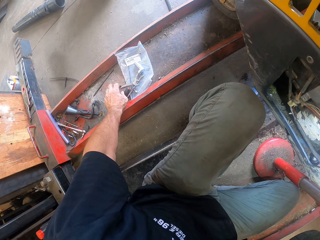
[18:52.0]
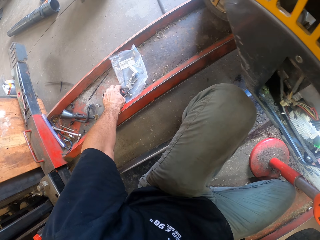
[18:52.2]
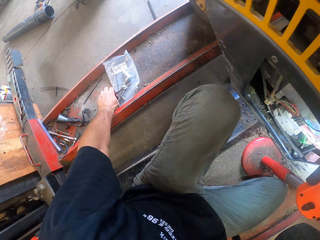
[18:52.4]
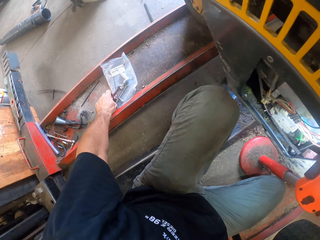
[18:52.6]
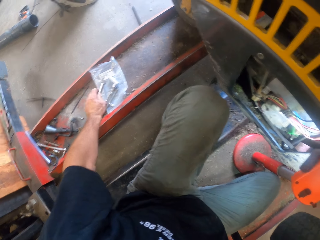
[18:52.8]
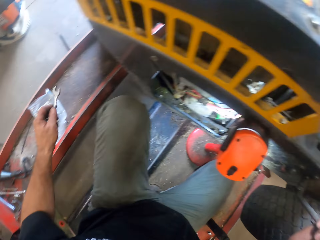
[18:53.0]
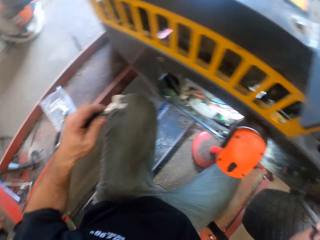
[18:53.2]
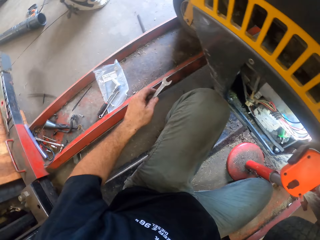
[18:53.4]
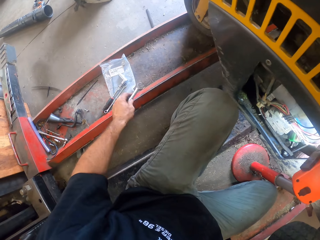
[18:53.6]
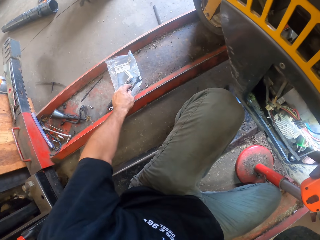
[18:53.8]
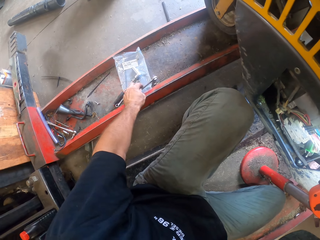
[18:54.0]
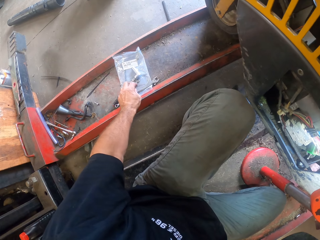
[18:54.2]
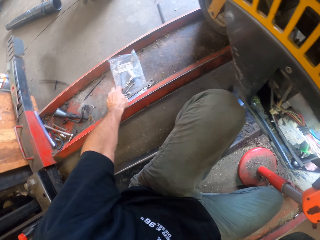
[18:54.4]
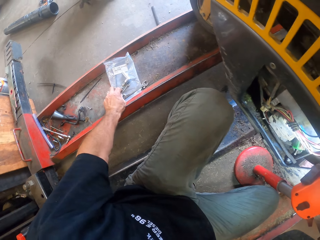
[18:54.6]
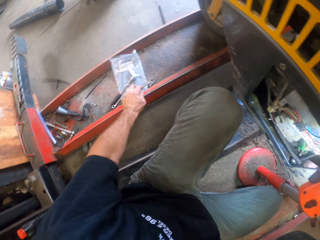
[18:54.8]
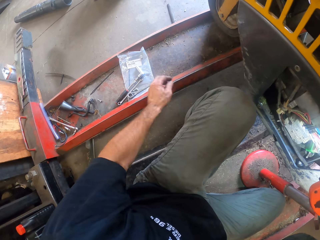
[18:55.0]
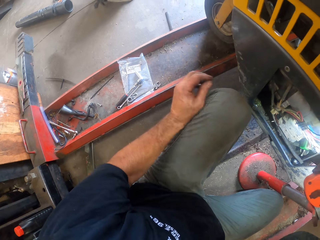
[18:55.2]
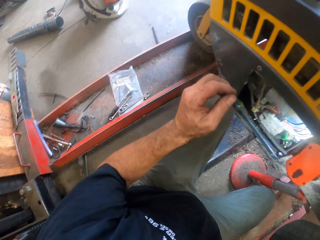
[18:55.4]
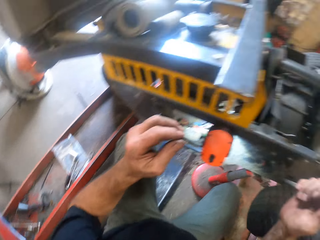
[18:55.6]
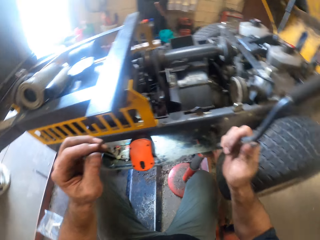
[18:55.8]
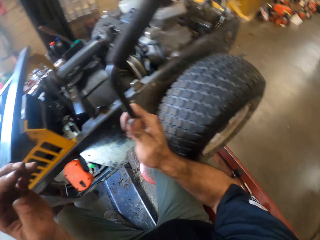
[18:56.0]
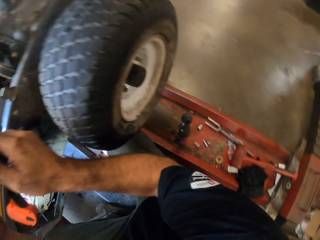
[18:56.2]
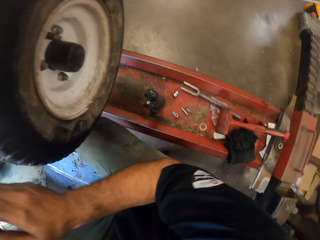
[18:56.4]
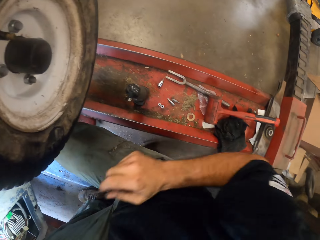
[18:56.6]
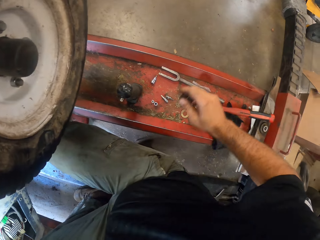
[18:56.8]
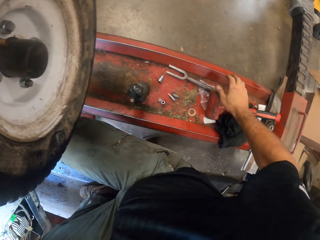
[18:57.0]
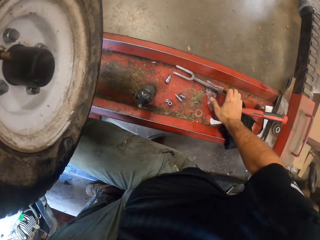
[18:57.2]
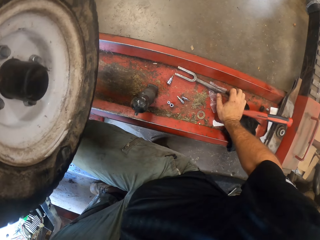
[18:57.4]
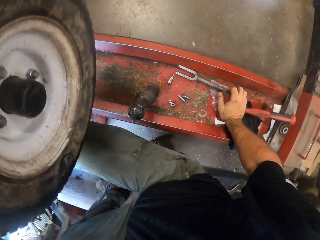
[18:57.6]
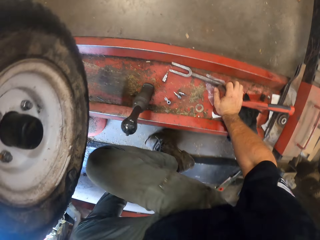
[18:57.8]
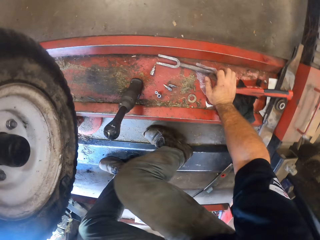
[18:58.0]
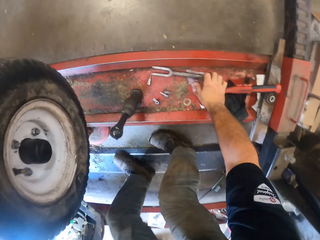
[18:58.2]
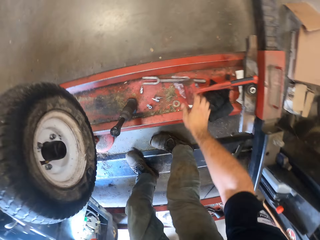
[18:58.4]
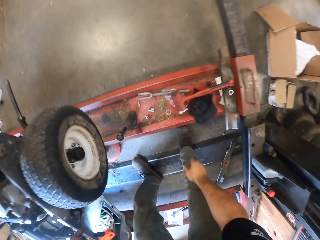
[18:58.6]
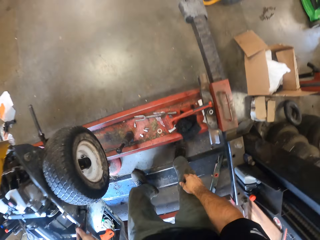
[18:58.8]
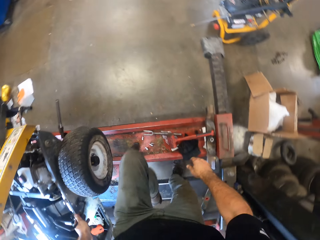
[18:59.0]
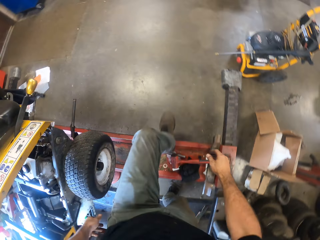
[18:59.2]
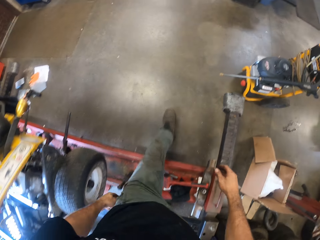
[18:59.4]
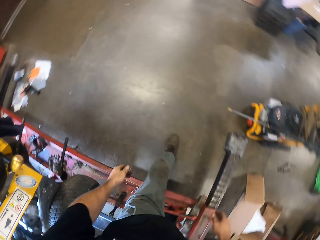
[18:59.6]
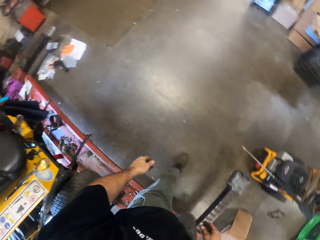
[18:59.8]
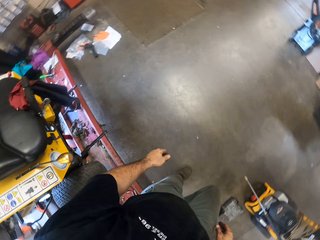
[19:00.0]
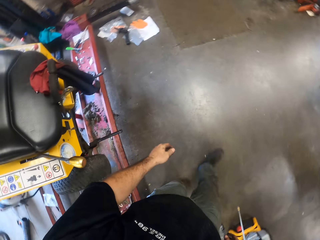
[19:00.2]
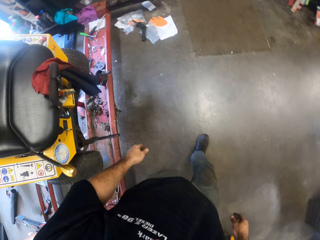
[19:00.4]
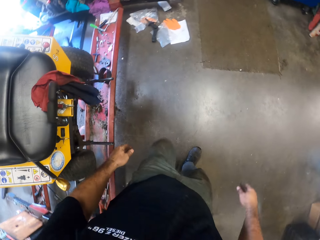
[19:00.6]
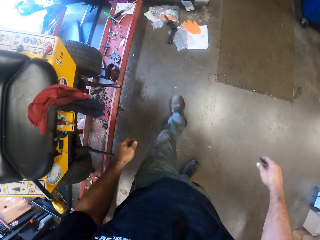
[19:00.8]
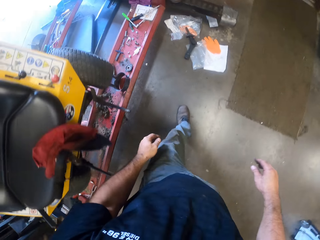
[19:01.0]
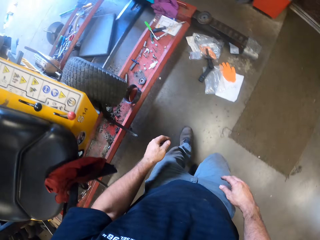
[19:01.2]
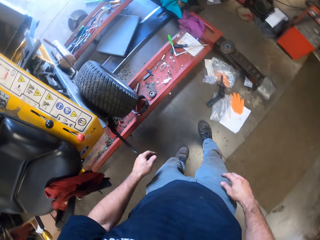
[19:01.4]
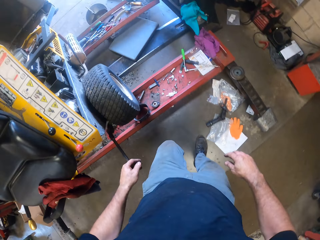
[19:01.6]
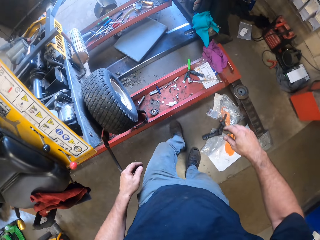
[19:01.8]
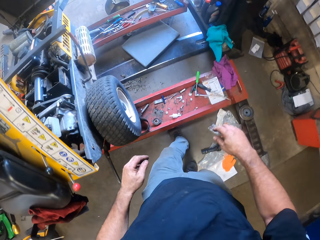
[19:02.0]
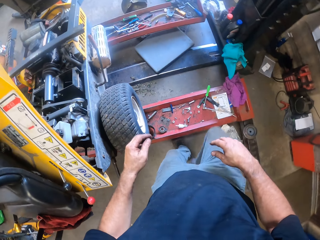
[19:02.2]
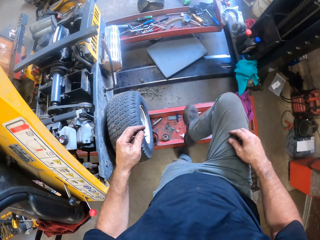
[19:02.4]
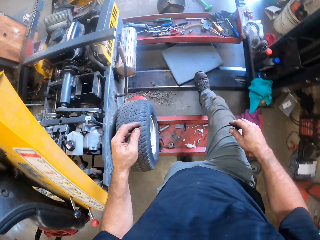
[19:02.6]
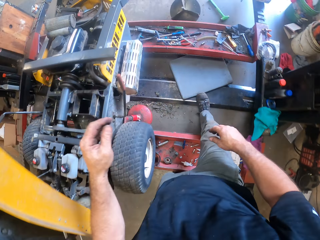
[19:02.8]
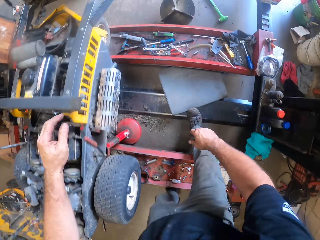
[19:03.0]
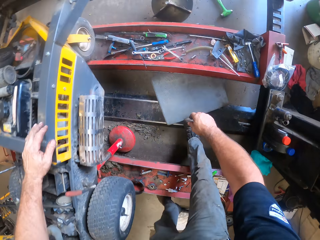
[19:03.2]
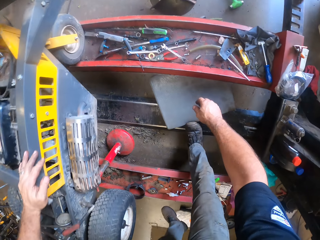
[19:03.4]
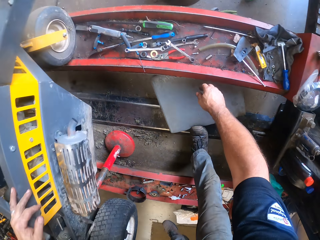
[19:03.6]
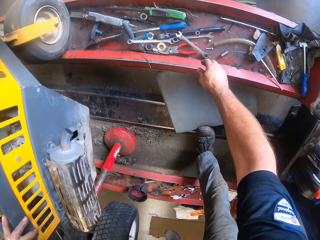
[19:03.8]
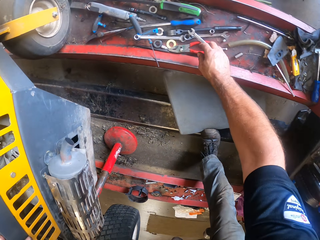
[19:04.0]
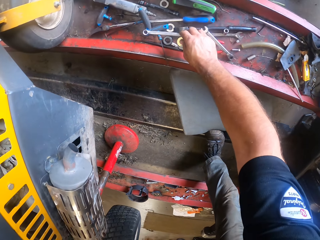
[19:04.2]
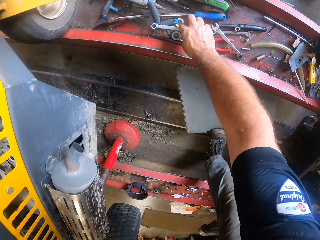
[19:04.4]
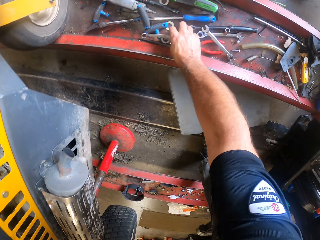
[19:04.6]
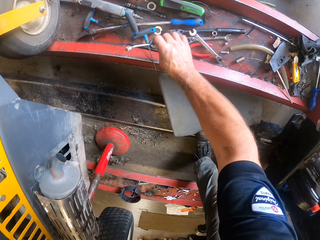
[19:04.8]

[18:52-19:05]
The camera wearer takes a spanner from the floor. They drop the spanner on the floor. They look around, place a hand on the car jack stand, and hop the car jack stand. They walk and hop the car jack stand on the other side.

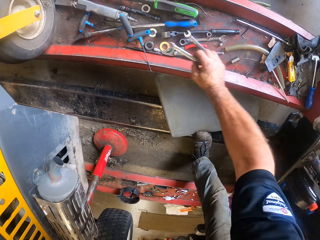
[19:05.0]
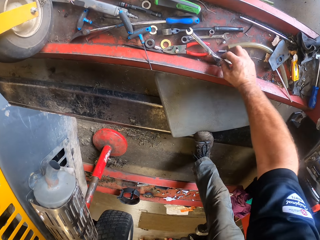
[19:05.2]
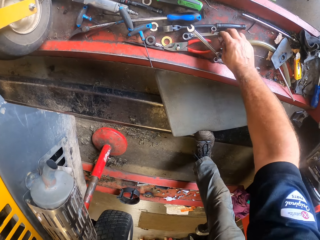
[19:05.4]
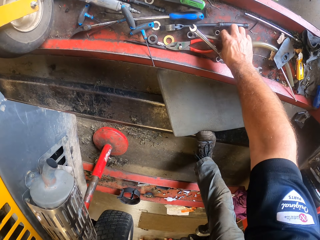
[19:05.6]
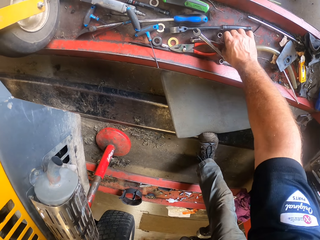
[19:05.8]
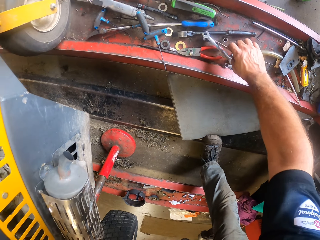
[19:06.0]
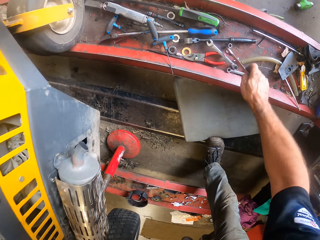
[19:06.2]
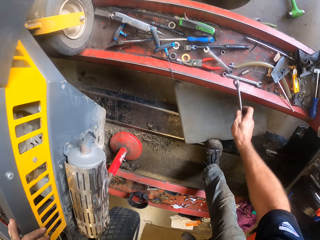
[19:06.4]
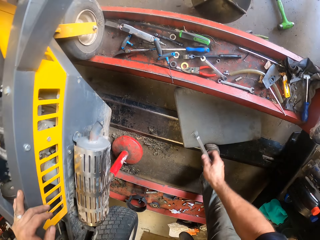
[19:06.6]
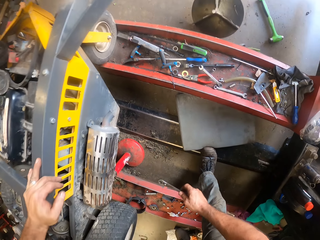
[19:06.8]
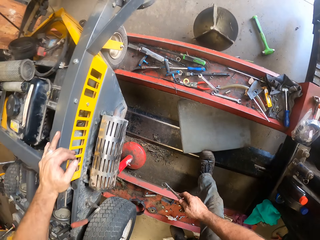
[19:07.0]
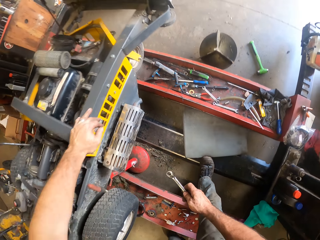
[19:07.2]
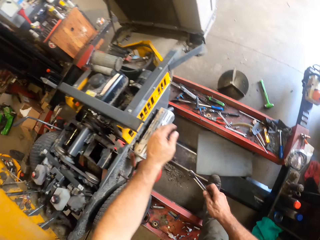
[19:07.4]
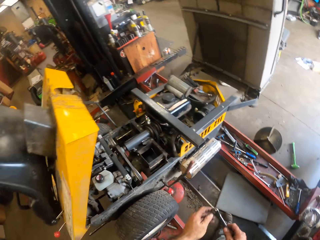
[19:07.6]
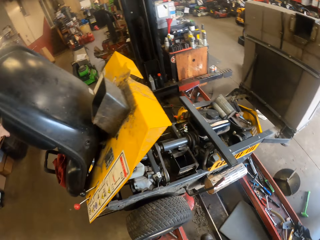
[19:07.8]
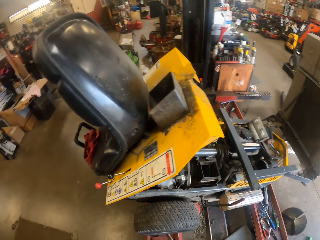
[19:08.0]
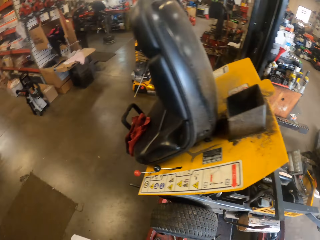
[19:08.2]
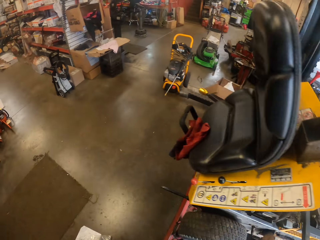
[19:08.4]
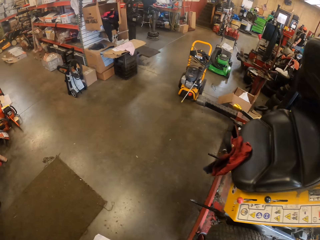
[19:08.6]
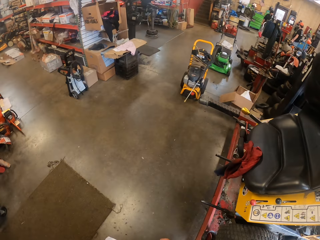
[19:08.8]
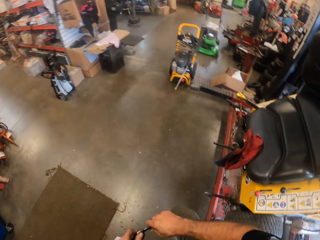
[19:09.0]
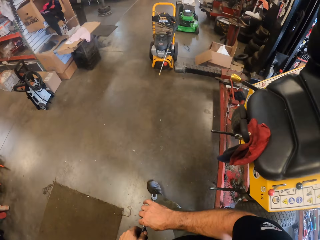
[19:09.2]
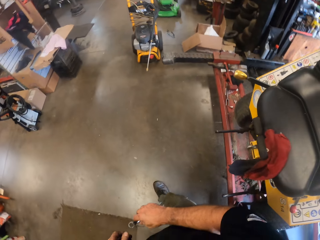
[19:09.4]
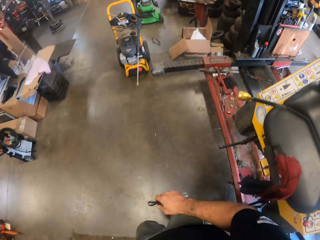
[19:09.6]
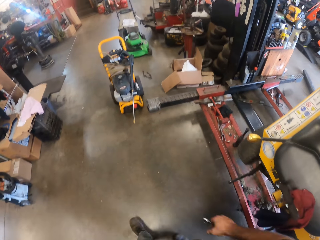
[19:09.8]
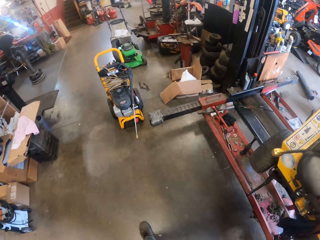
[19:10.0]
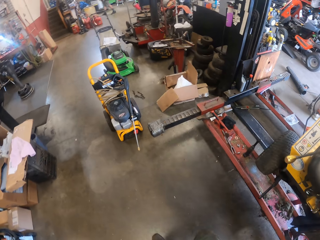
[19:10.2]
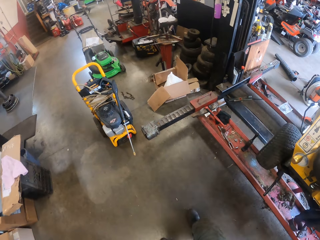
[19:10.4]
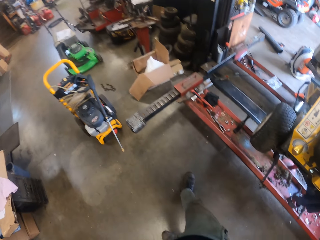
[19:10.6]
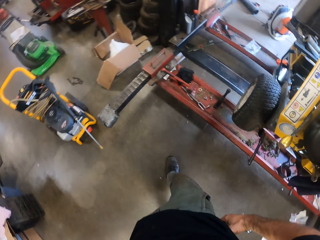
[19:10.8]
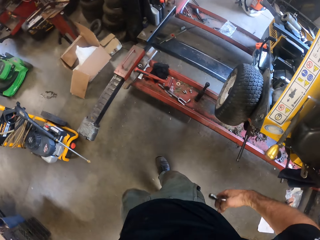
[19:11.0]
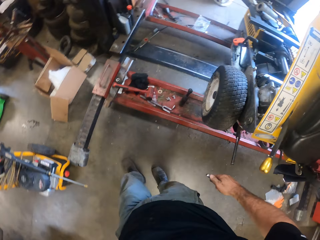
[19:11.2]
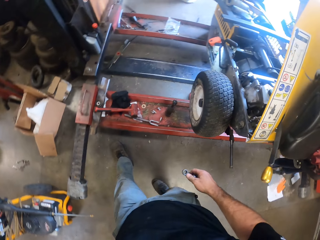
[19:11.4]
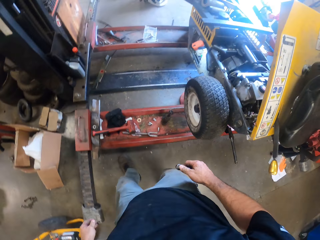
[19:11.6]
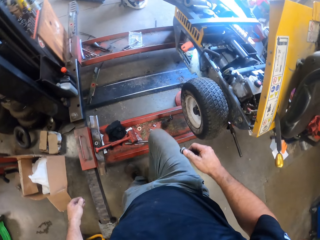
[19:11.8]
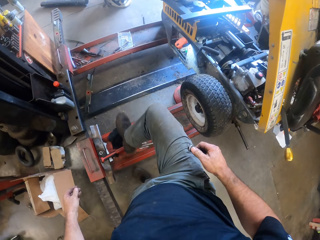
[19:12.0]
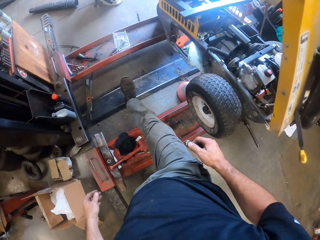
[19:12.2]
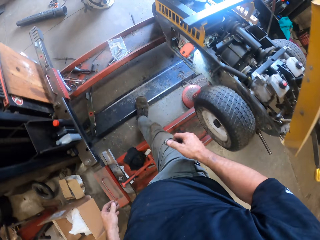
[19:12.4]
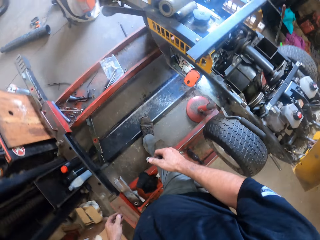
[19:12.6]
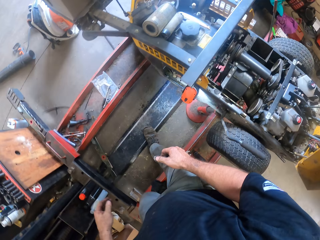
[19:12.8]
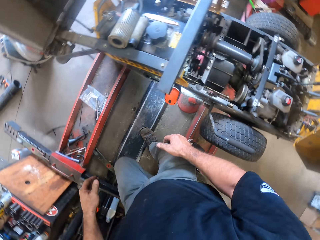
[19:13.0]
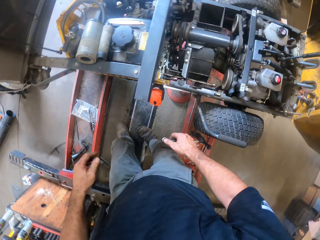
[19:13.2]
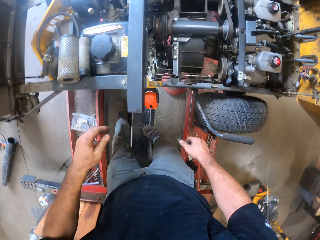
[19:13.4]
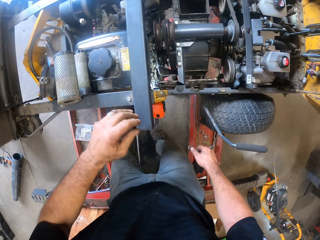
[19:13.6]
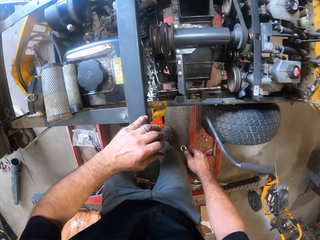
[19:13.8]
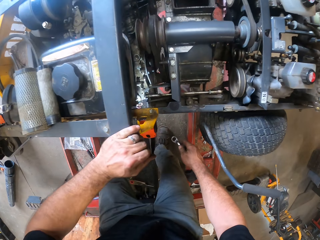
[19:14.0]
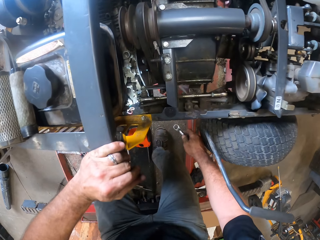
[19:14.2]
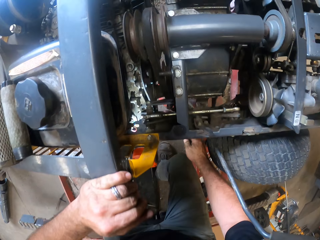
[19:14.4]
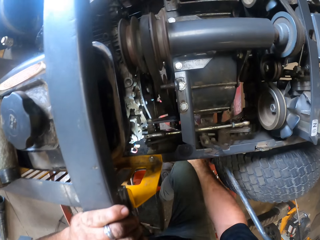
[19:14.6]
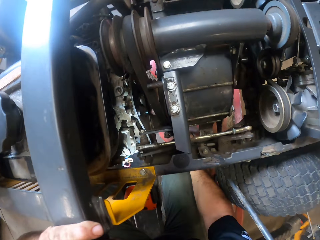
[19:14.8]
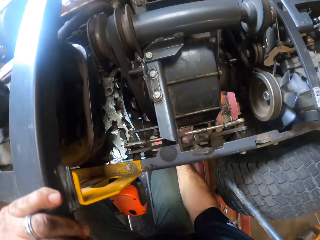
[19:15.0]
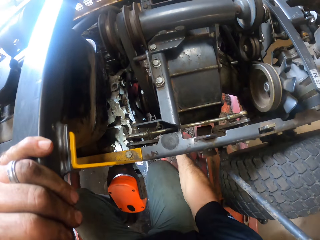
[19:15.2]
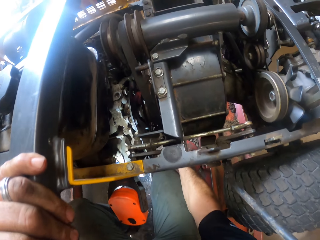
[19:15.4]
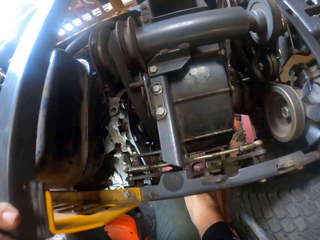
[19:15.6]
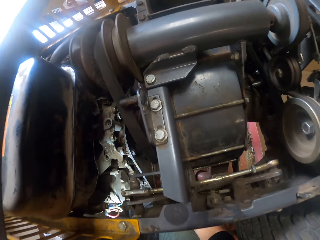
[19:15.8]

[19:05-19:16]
The camera wearer moves a wrench on the iron. They pick up a spanner, drop the spanner down, and take the wrench from the iron. They walk, hop the car jack stand on the other side, place the left hand on the car, and bend down.
